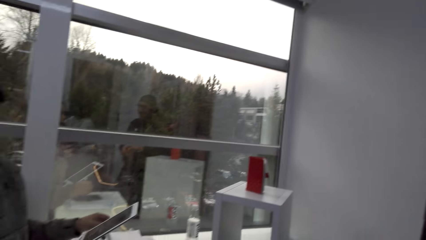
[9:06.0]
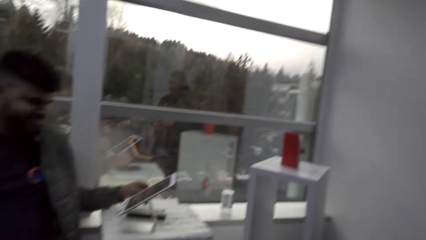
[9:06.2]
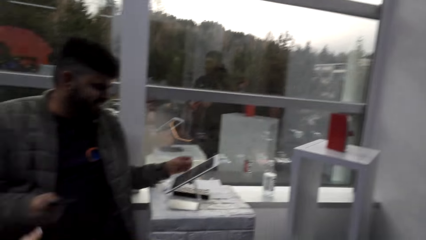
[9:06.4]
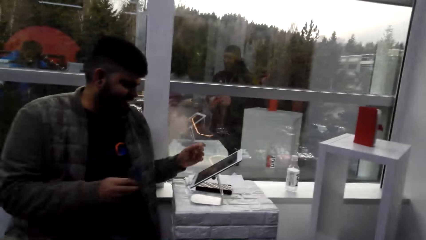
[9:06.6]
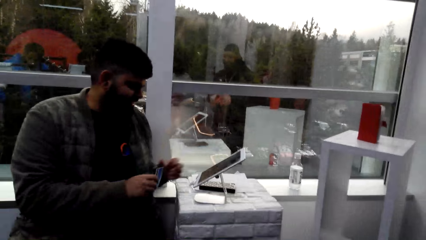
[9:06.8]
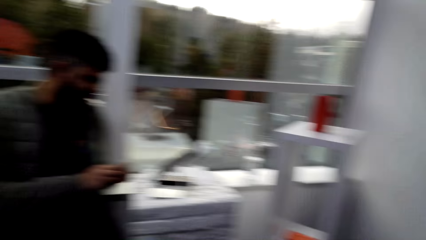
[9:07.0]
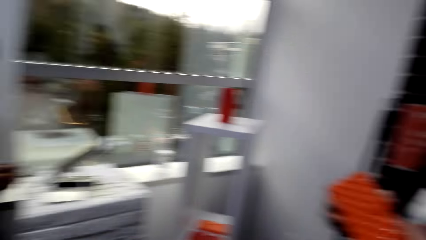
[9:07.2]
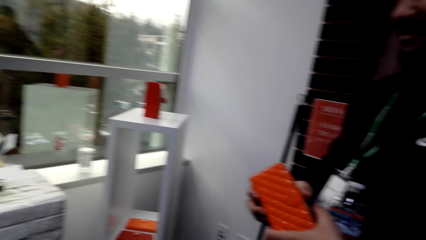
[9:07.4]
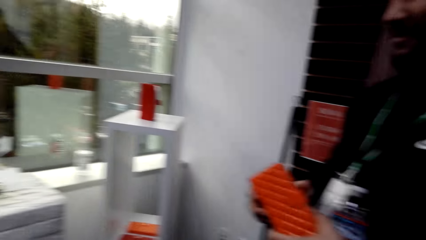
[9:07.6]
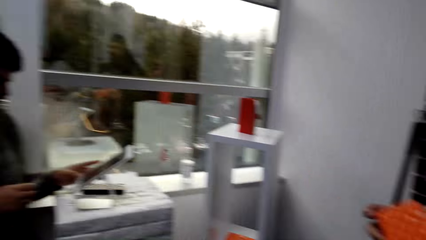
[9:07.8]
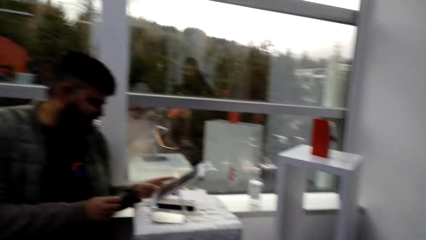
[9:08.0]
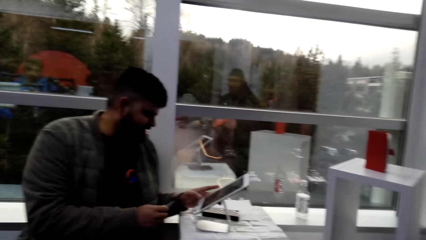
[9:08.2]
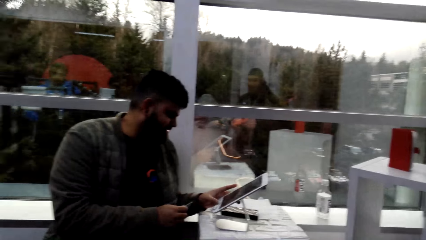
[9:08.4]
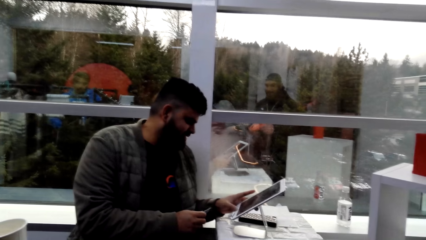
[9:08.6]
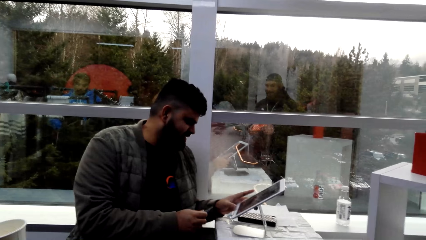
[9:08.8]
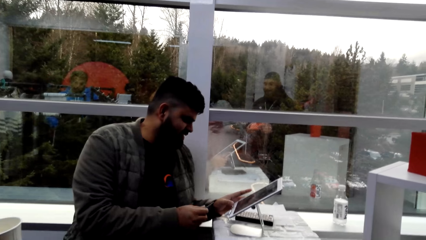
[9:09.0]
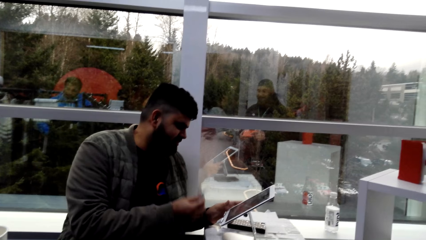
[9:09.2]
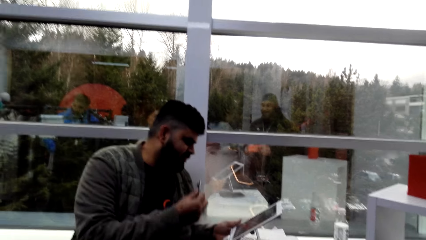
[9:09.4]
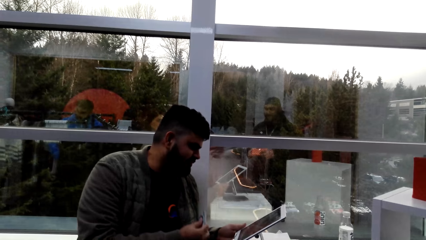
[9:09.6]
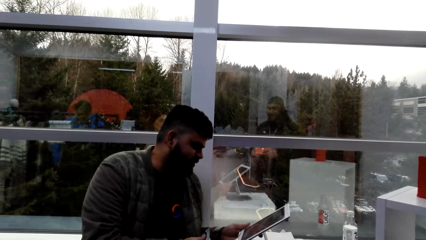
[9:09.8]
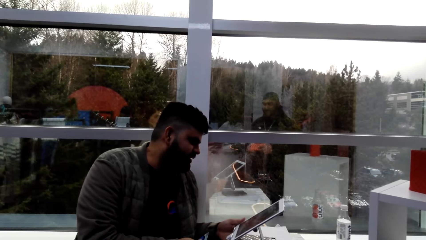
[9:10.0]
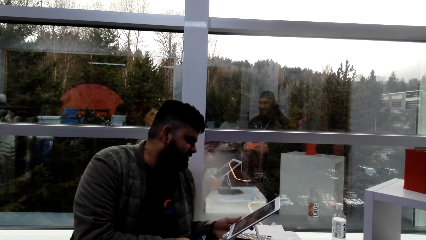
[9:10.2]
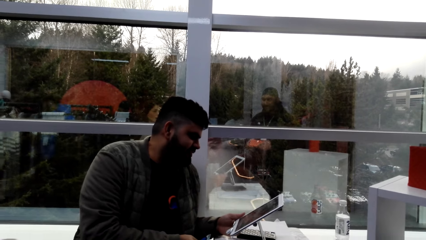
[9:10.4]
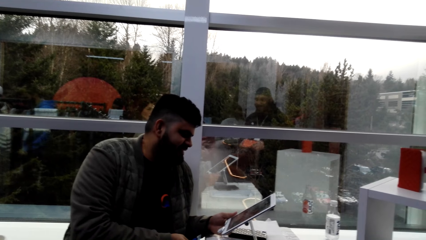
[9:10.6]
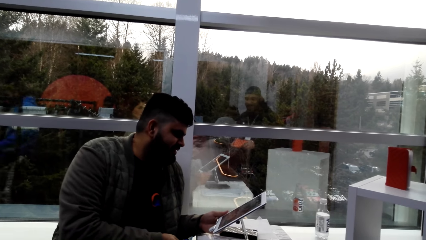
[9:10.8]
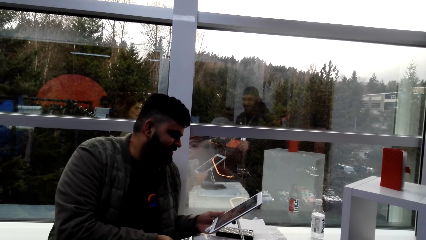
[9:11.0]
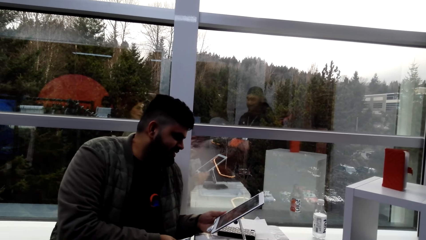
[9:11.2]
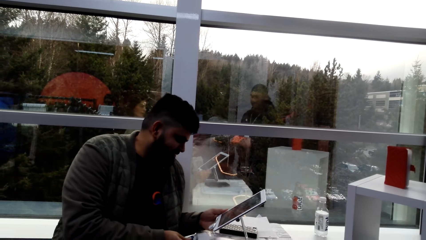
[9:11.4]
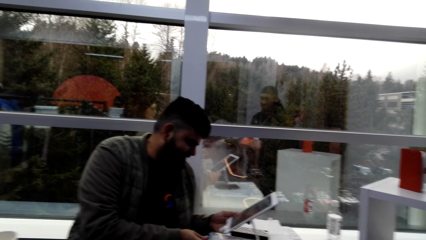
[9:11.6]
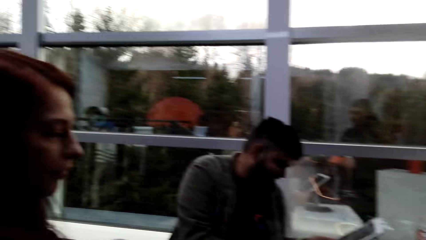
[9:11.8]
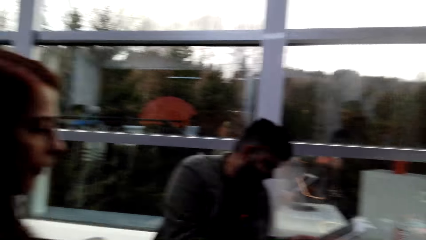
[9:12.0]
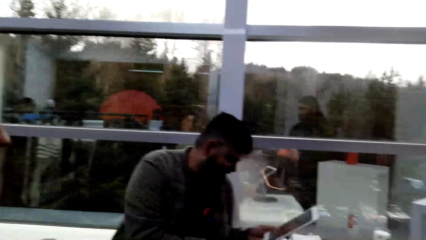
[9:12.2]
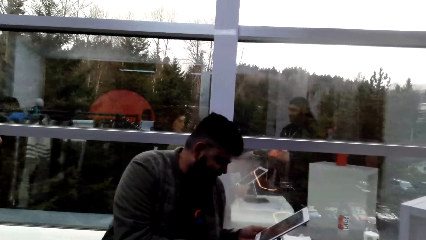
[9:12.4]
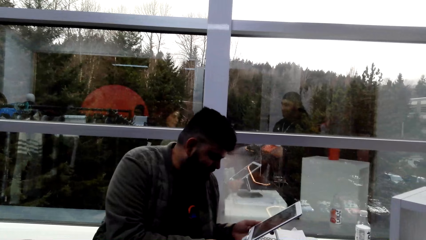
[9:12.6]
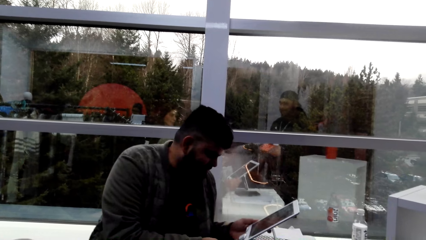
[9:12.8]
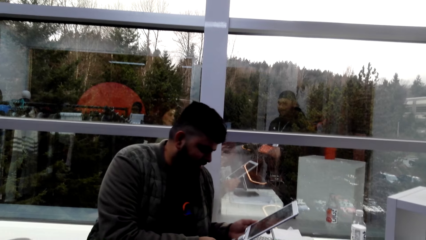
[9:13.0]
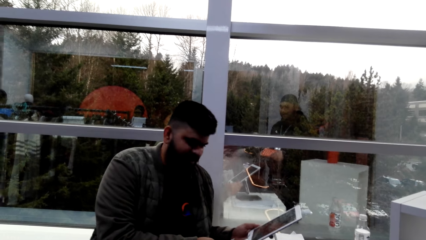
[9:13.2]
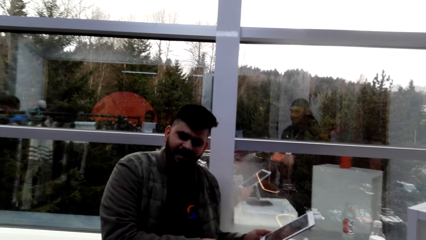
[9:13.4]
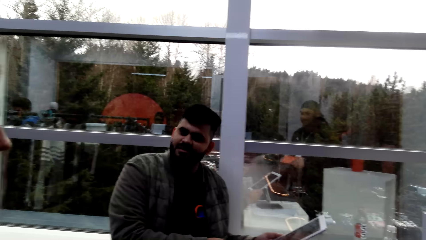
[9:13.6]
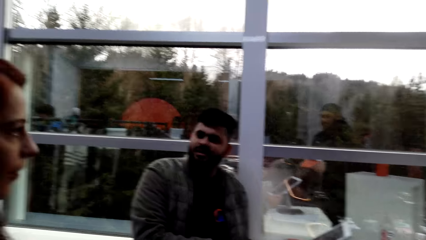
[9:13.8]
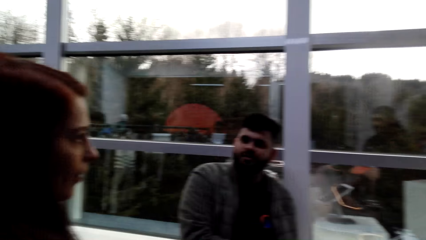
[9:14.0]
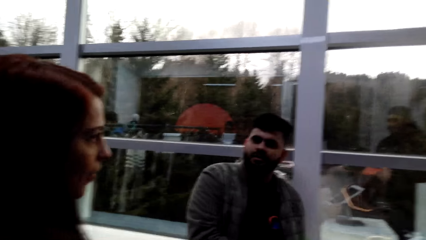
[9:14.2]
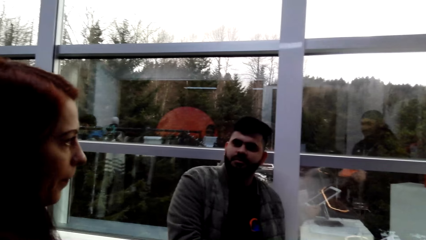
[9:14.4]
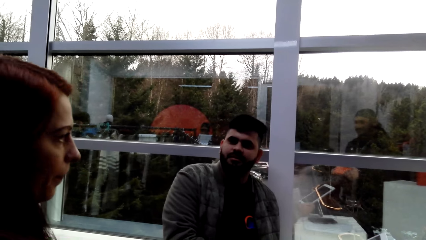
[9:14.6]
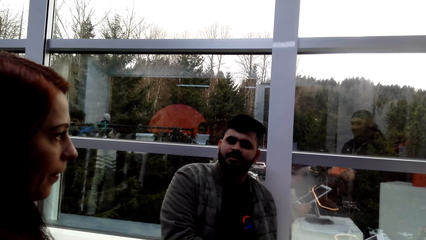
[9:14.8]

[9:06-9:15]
A man takes a woman's credit card. Another man operates the computer.

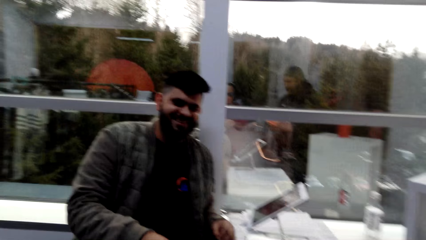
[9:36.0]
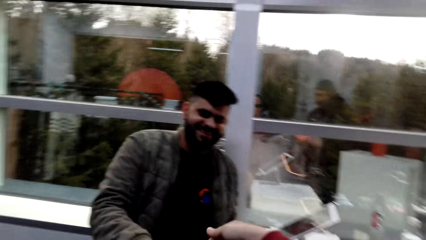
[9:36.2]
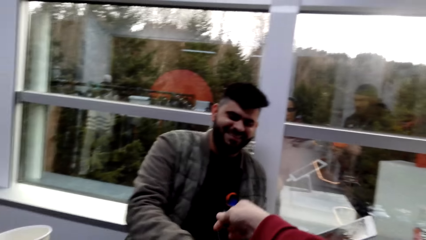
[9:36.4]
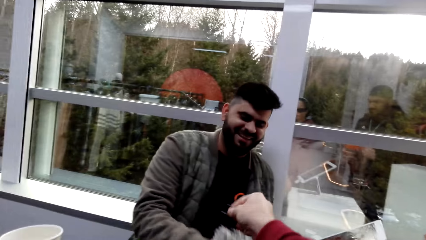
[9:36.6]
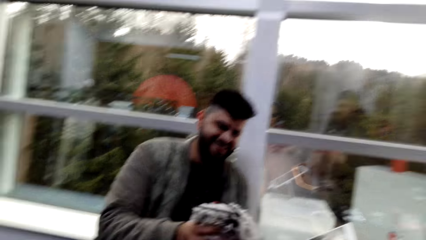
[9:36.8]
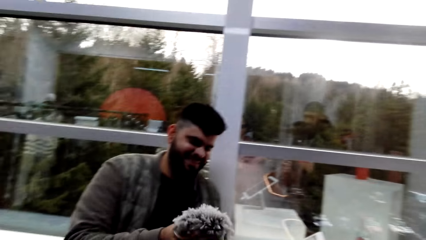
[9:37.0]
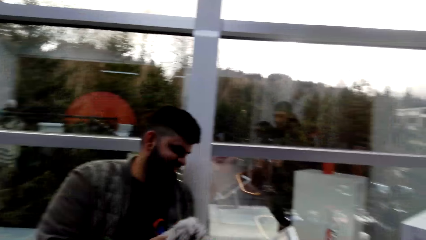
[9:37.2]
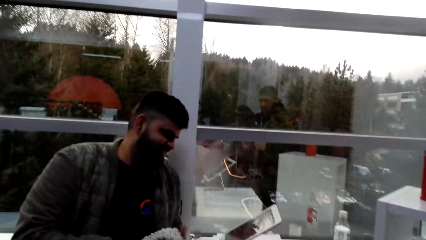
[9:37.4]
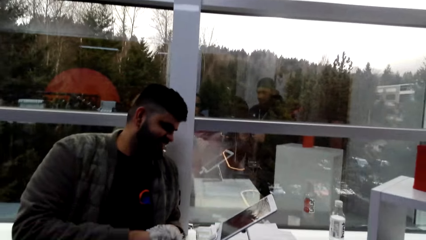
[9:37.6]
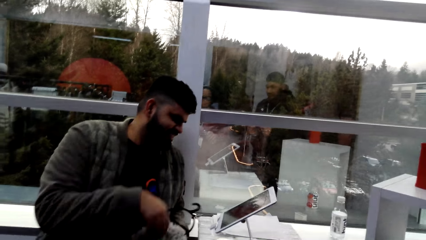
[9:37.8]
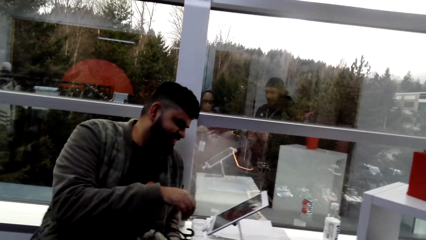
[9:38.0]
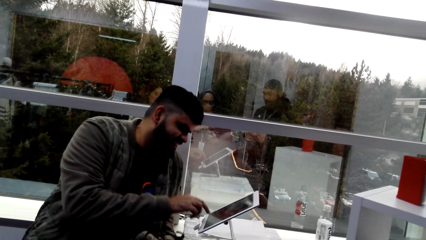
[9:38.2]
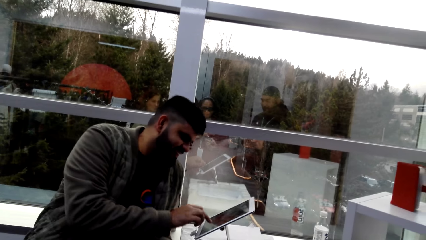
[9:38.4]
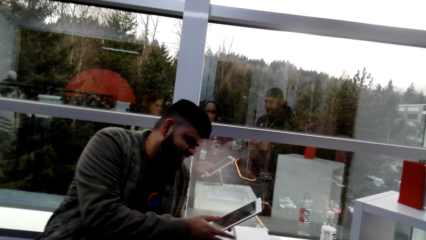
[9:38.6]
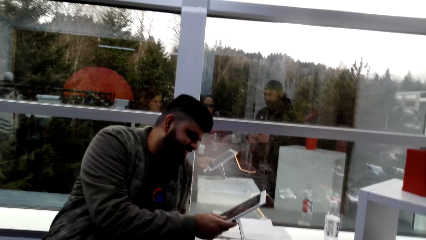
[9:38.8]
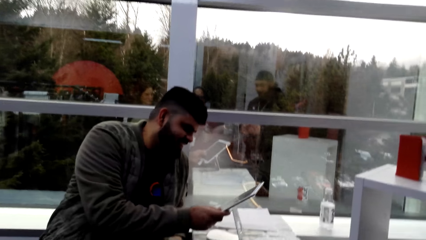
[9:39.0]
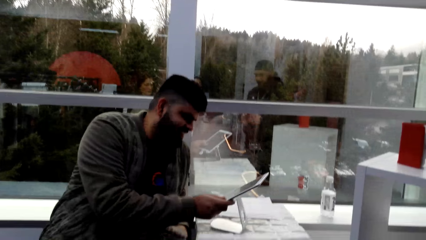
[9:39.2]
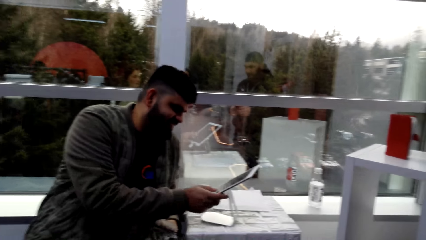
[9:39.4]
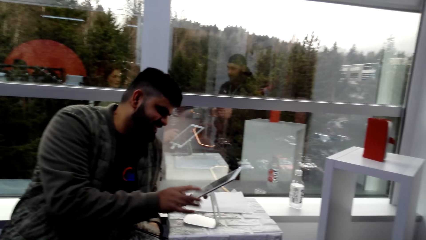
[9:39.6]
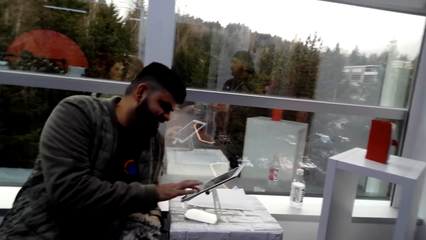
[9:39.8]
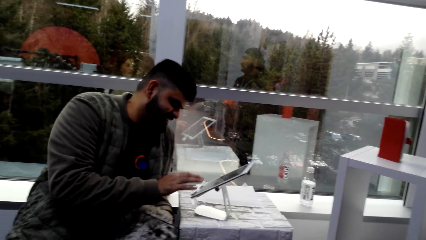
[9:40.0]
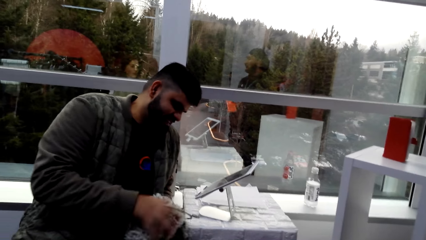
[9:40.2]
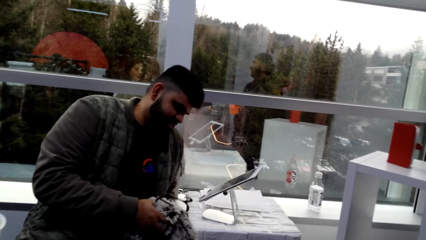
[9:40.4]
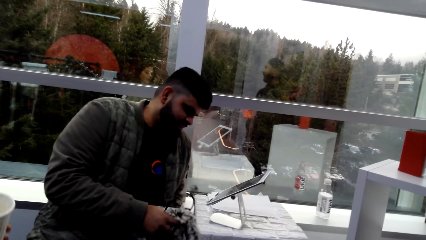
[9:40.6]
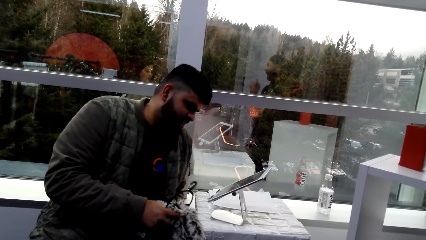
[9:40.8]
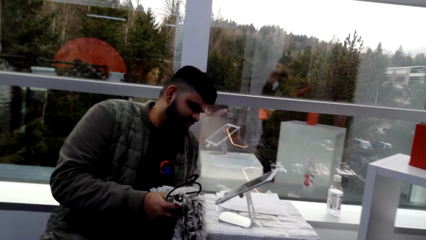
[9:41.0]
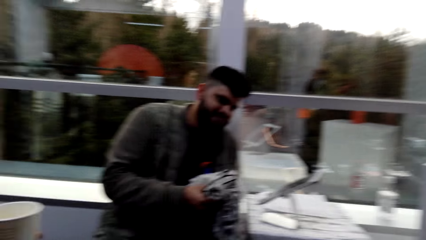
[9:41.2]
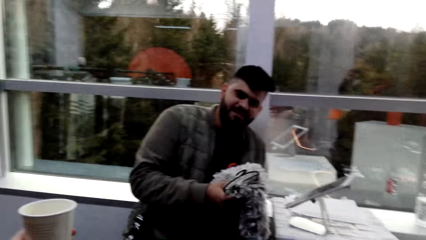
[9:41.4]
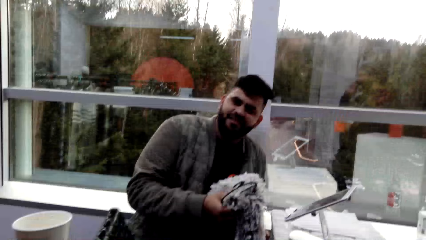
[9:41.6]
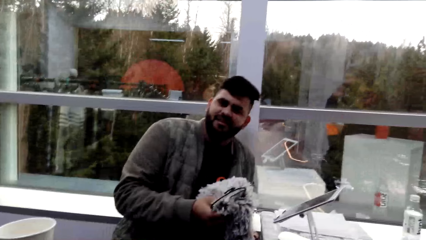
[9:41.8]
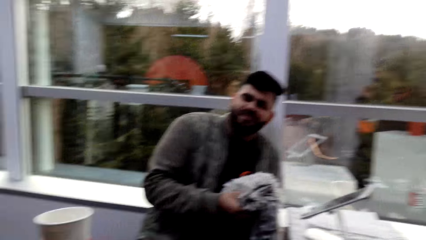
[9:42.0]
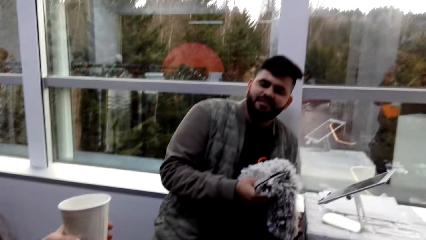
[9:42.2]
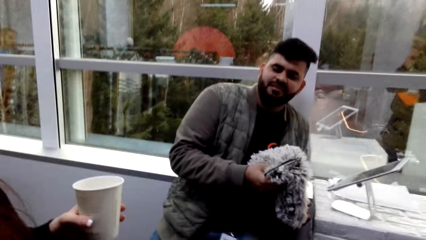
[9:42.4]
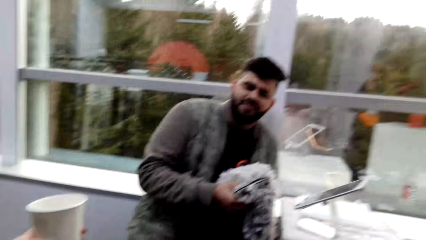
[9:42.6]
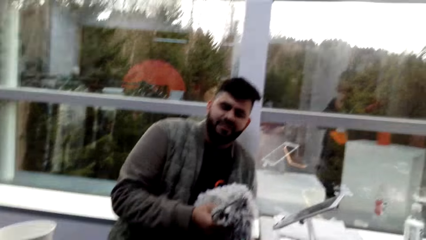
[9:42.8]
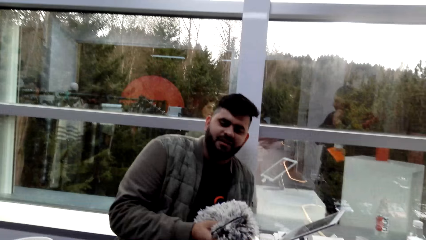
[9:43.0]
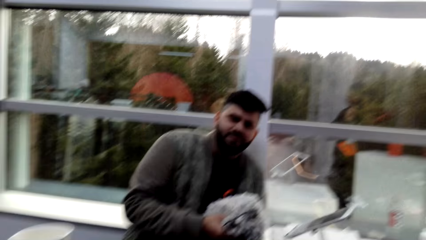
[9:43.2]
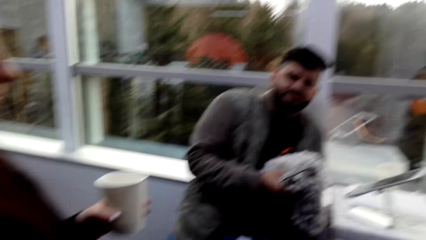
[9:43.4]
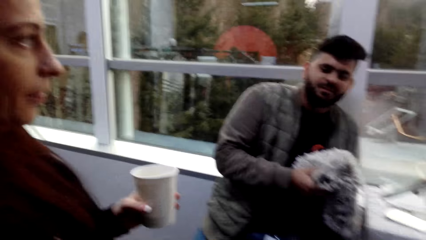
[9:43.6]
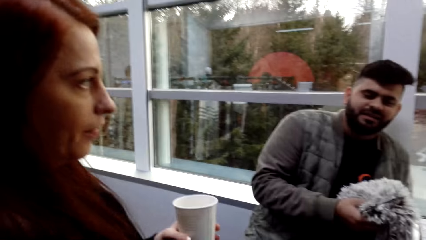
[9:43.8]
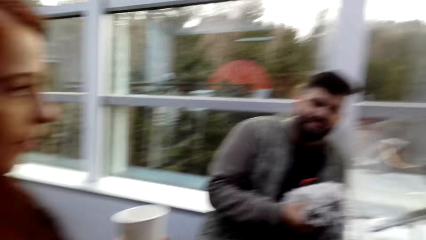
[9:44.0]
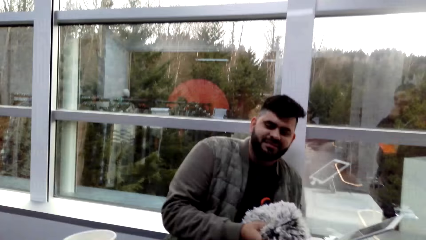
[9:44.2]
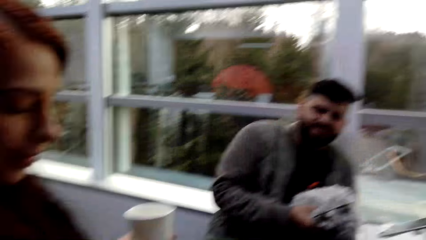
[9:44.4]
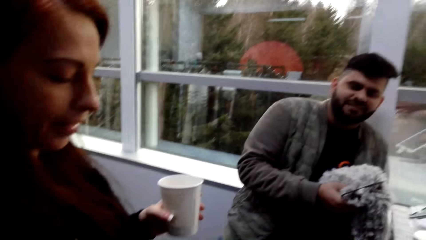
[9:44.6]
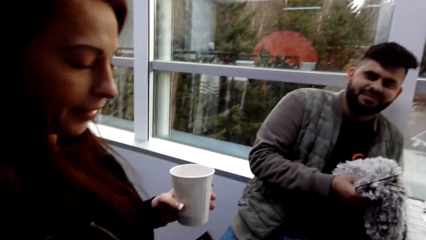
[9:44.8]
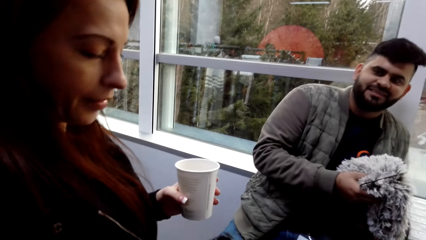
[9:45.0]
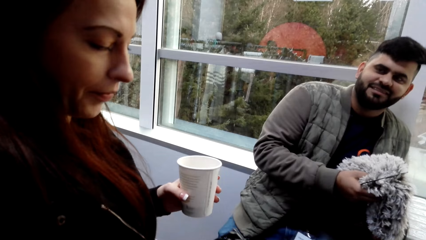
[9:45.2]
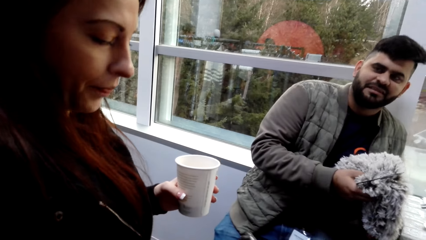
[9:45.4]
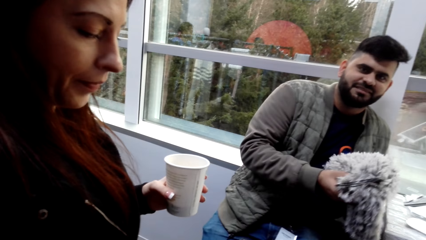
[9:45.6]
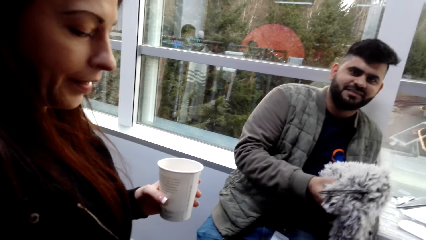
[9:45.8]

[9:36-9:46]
The camera wearer gives something to a man. The man operates the tablet. The man moves the cloth. The camera wearer talks to the man.
